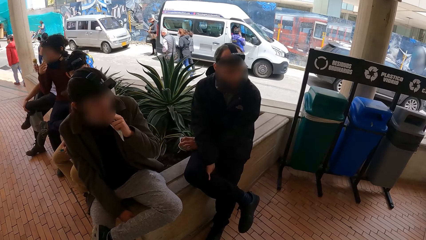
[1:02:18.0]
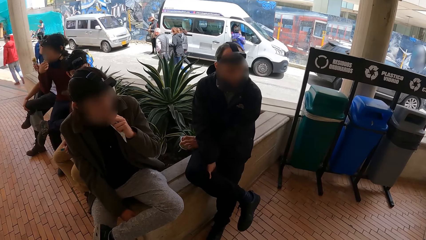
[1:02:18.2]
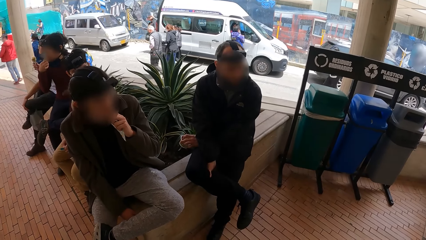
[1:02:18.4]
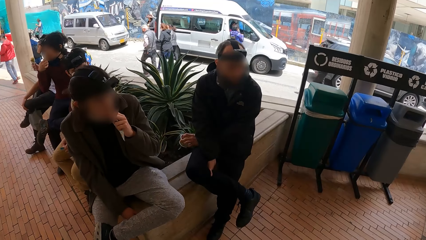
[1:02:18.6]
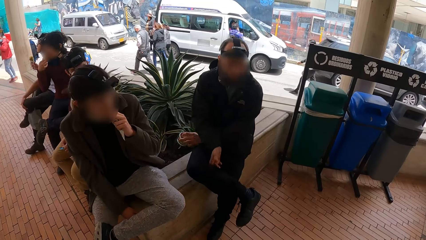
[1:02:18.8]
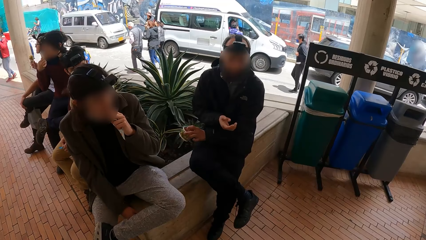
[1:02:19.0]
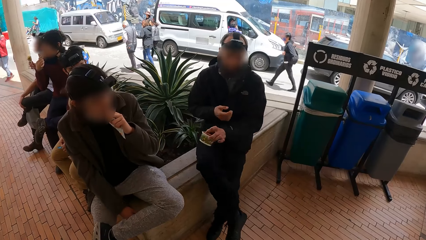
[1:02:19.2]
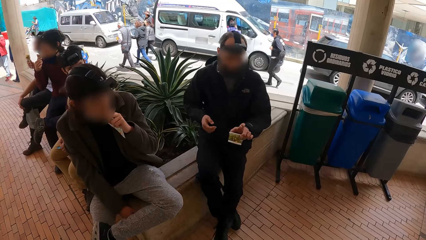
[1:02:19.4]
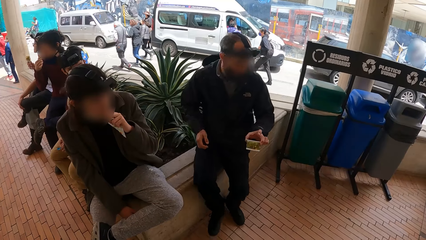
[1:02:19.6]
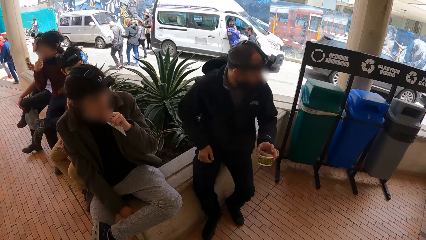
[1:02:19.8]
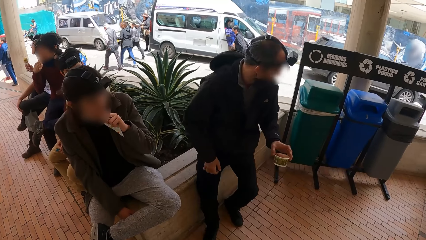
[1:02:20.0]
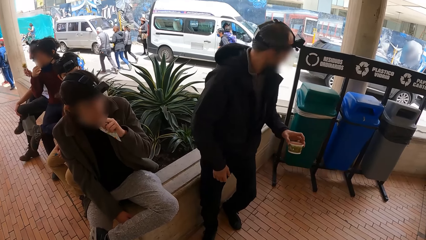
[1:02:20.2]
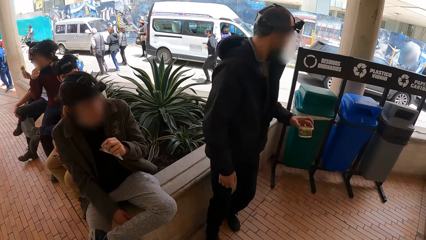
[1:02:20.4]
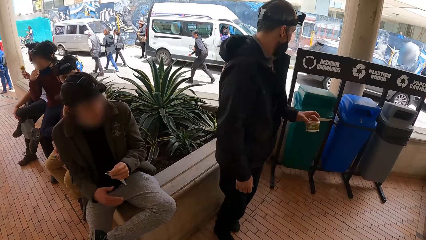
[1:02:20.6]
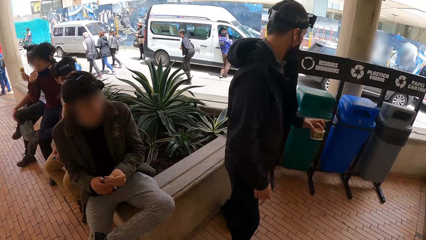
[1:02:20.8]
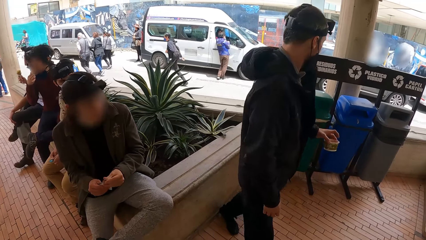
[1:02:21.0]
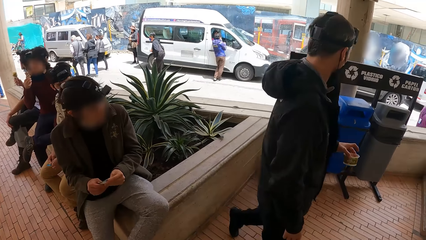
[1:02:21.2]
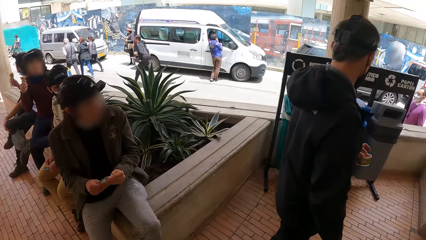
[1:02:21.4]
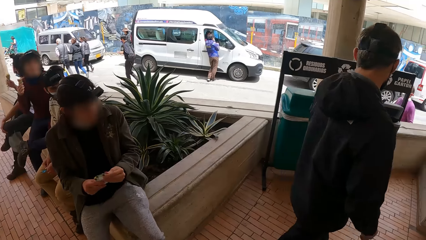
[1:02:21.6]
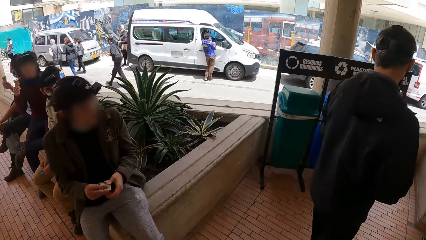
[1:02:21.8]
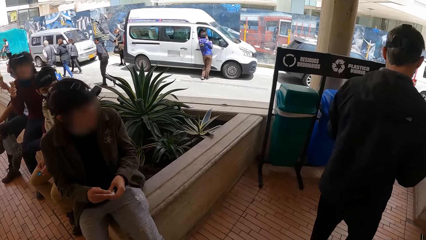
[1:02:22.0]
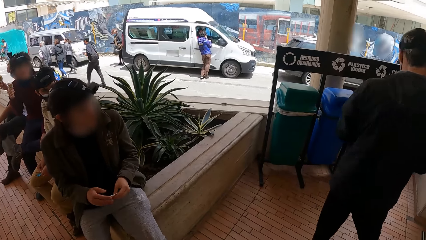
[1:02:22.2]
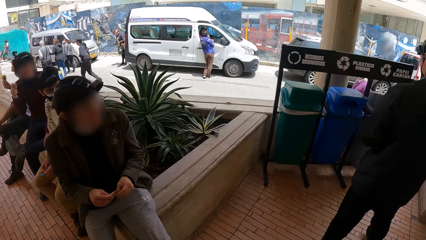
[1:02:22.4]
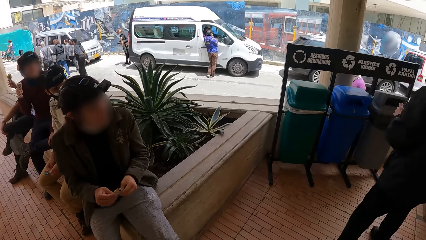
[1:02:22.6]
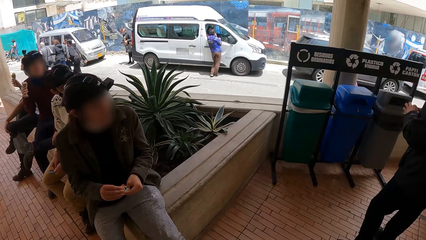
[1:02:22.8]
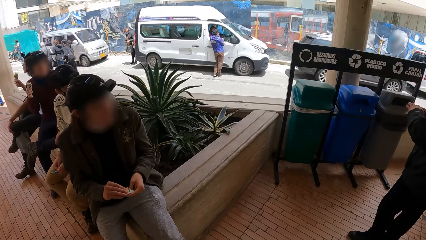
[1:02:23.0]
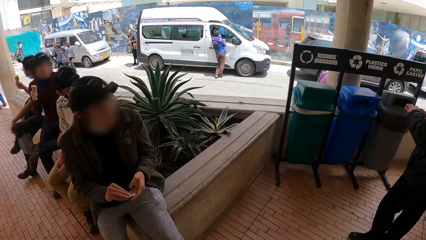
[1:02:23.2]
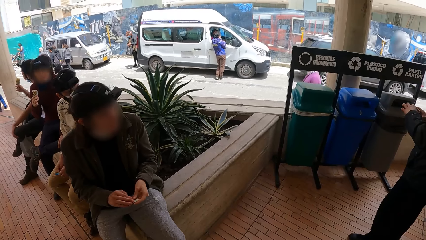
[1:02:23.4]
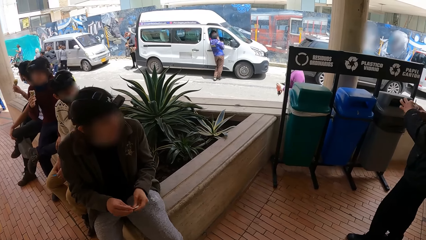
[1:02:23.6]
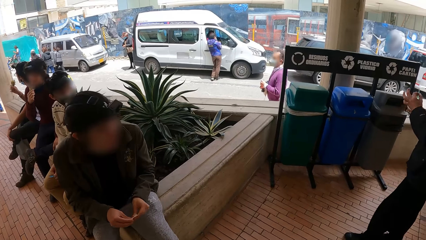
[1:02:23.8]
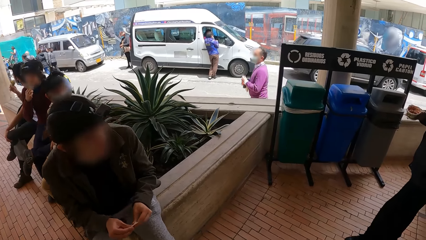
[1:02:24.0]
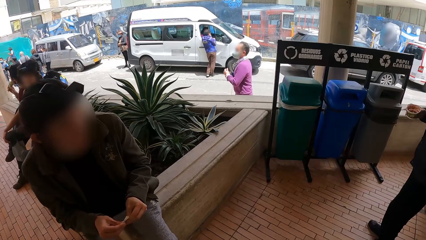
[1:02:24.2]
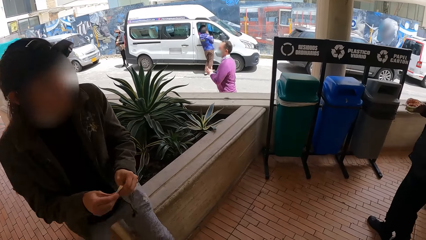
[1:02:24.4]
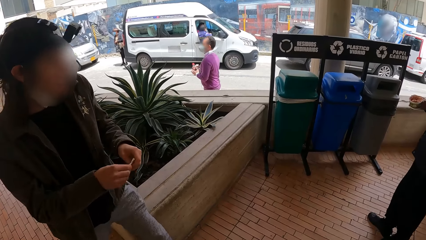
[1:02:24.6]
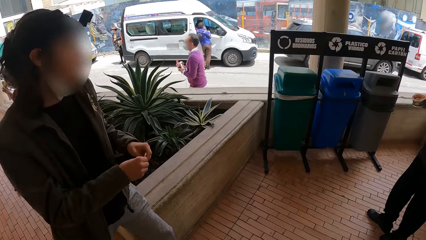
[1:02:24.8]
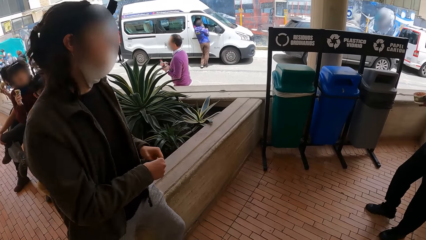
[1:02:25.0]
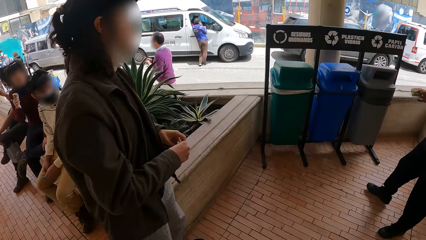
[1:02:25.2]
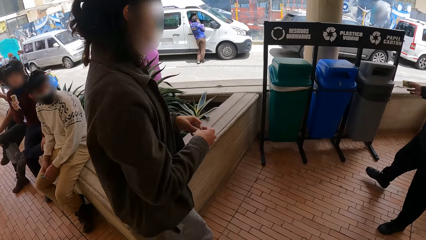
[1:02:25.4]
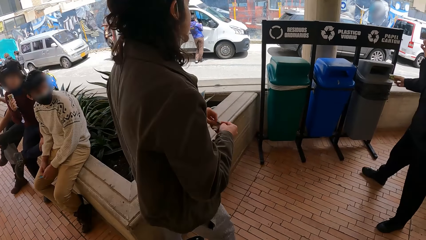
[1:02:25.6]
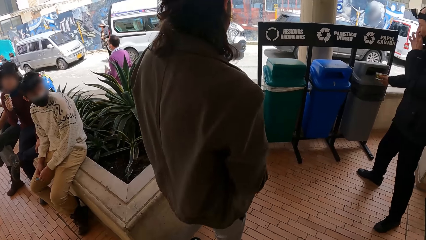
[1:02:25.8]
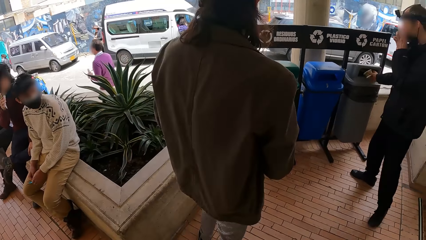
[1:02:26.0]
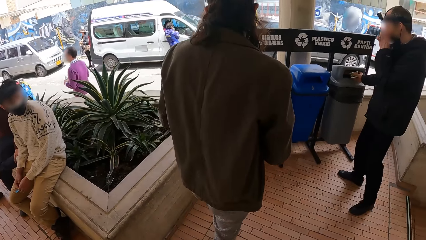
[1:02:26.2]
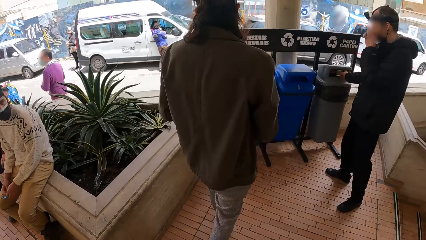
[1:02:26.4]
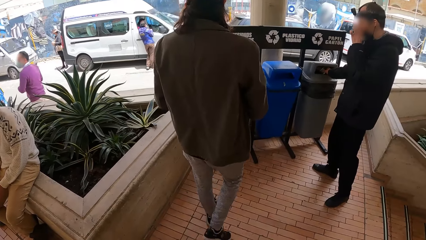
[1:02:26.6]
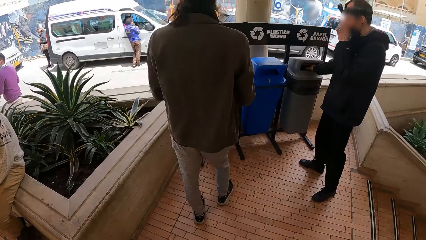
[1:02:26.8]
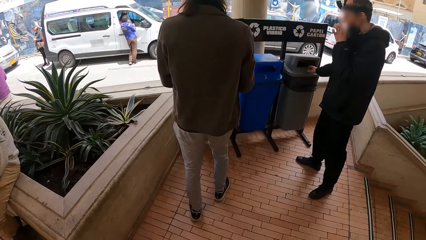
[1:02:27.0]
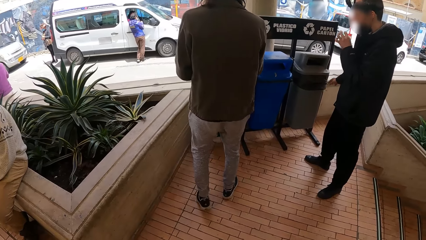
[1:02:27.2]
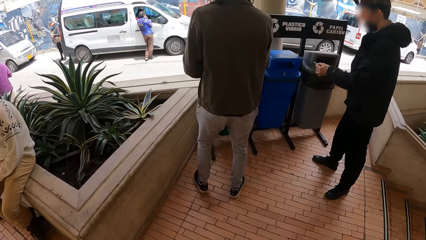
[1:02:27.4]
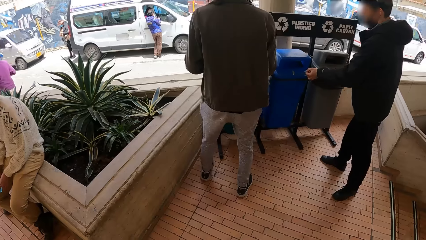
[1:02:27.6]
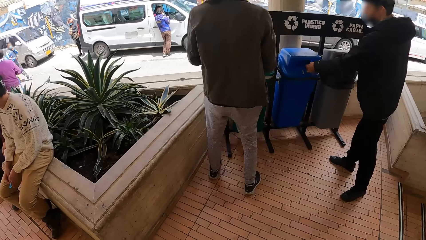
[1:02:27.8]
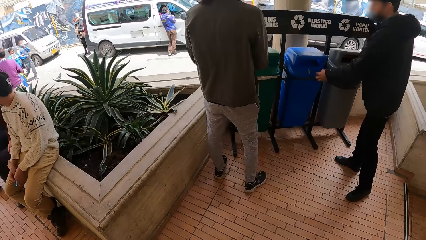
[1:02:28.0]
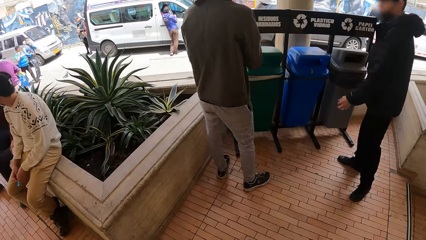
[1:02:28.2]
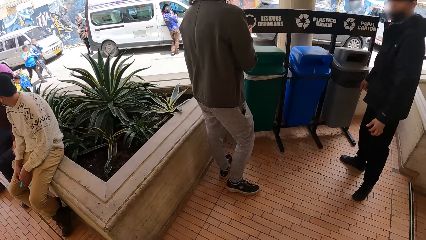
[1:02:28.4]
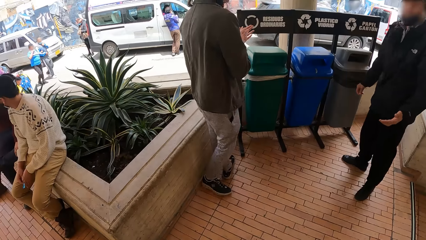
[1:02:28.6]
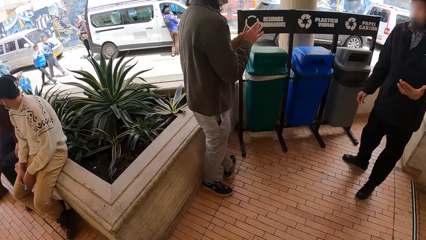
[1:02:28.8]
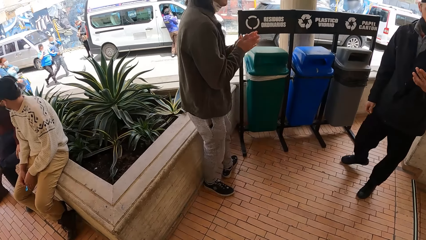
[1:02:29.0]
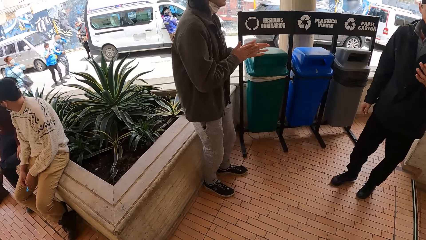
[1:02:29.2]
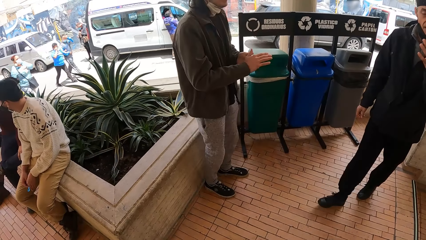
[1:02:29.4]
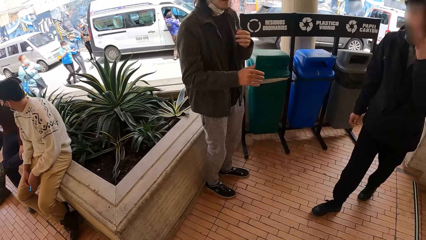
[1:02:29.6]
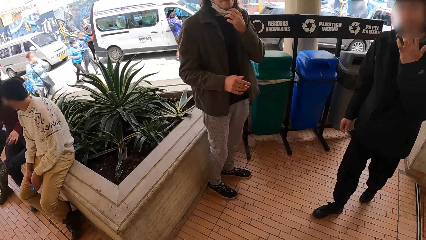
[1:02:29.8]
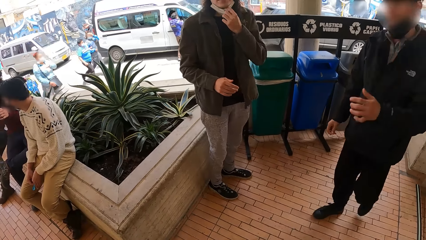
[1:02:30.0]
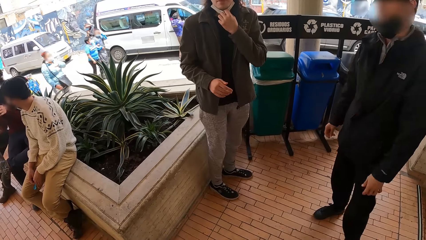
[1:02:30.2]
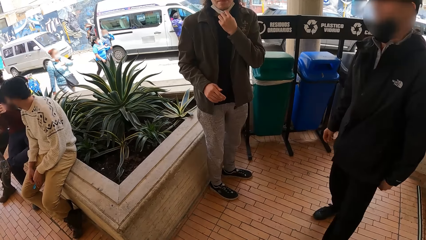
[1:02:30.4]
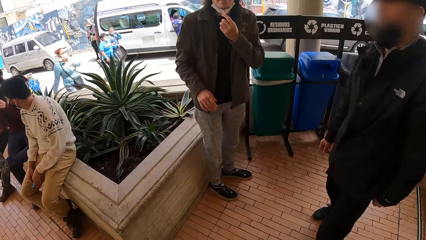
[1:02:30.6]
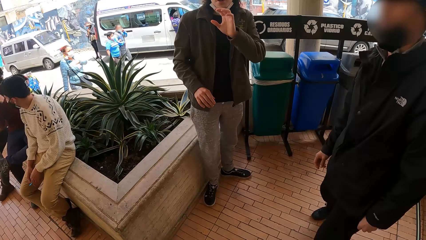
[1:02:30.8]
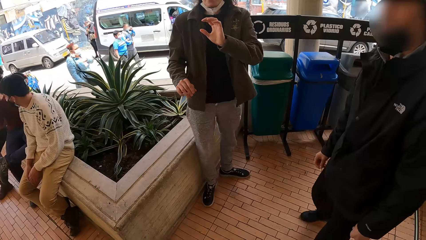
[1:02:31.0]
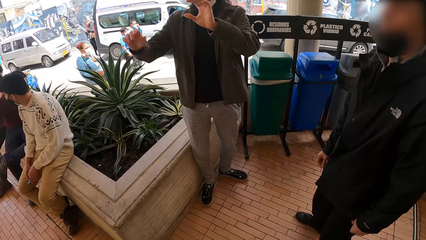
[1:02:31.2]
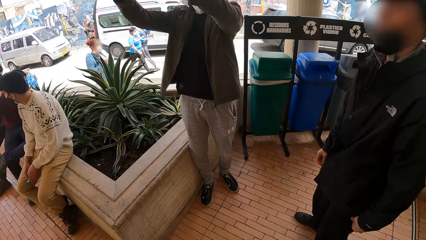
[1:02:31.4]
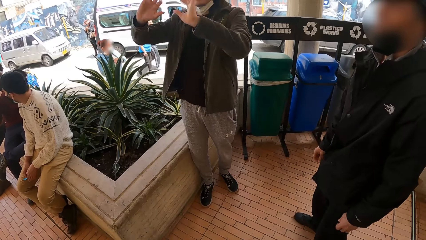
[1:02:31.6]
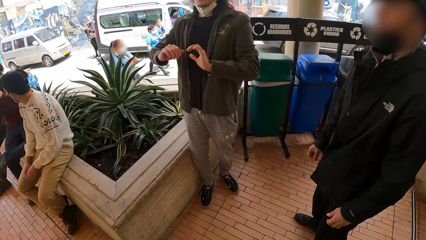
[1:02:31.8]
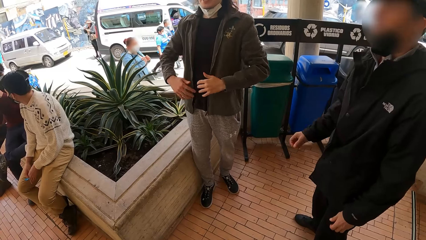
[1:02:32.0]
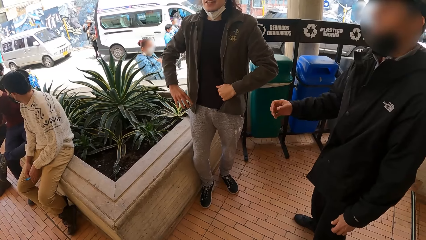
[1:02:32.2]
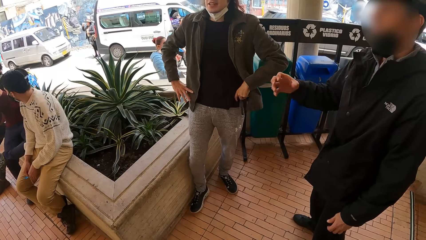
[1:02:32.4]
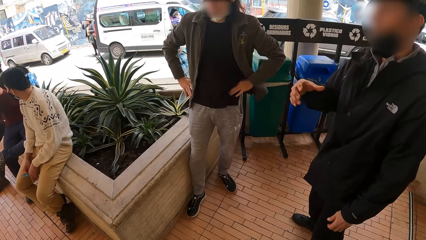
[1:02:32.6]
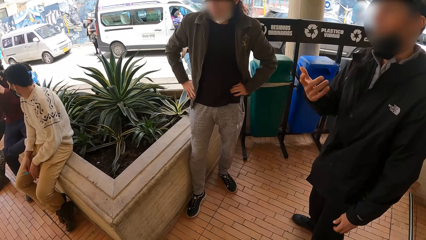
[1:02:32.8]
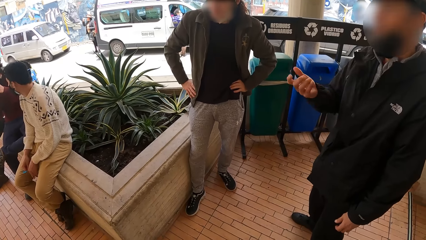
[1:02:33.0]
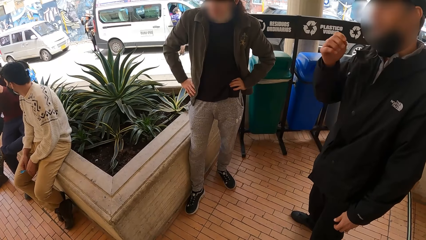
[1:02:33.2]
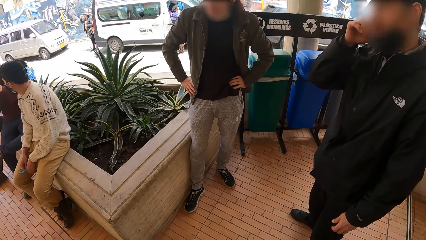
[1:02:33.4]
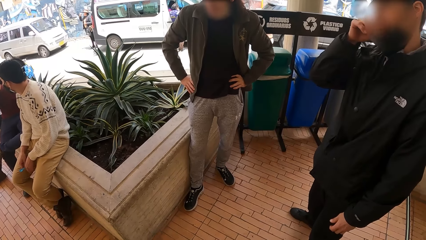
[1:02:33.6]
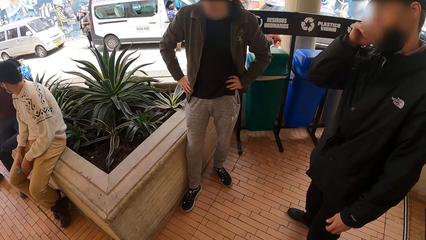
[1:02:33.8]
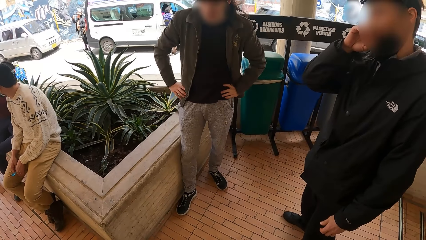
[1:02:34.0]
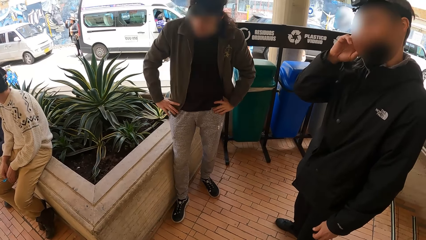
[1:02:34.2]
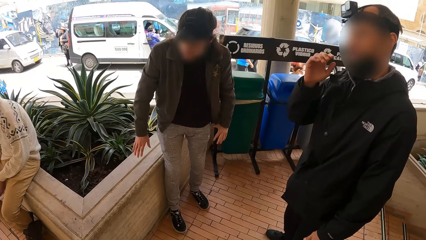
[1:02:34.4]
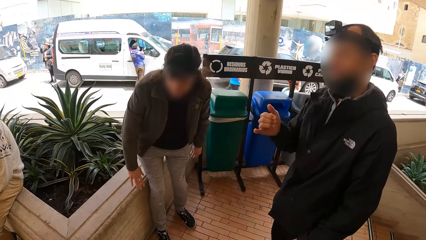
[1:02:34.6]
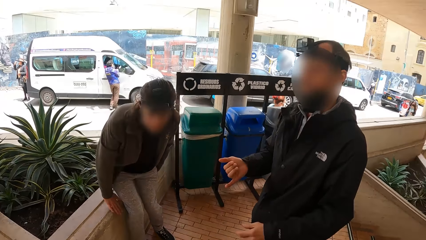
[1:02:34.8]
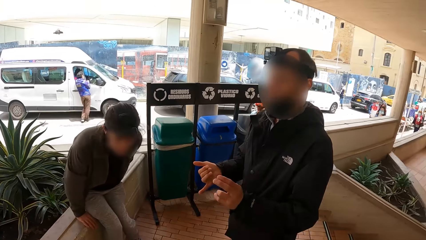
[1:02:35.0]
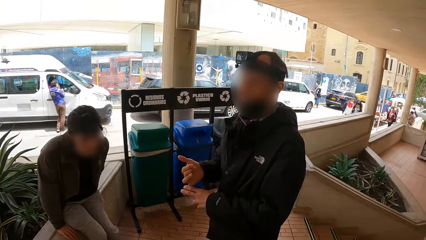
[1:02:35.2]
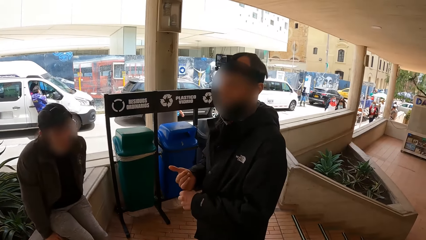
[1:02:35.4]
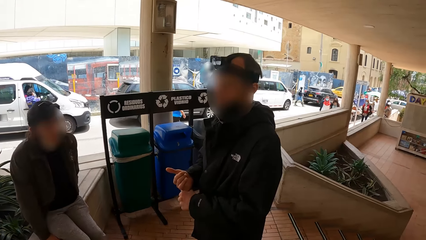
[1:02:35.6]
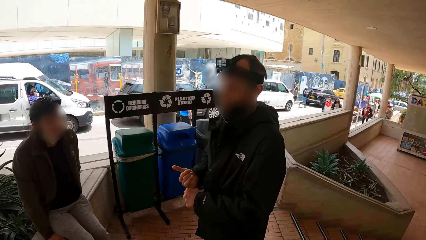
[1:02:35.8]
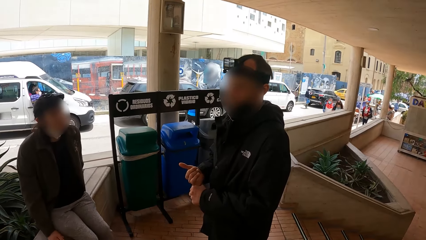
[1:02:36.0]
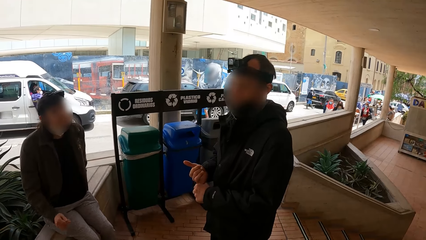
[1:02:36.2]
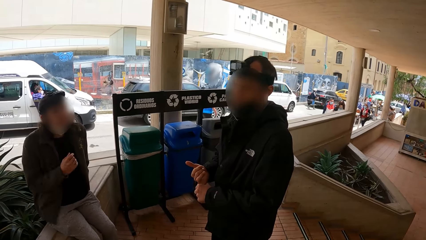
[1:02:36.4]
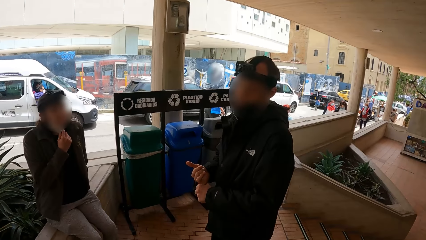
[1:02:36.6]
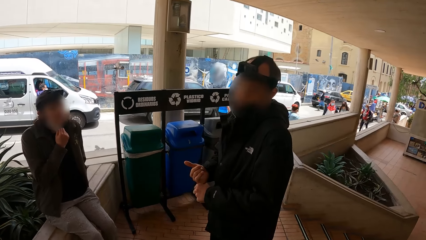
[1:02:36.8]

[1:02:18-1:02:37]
The man stands from the culvert. The man passes the cup from his left hand to his right hand. The man throws the cup in a waste bin with his right hand. The man throws the spoon in the waste bin with his left hand. The man licks his left hand. The man interacts with another man and the camera wearer with his hands. The first man cleans his face with his hands. The first man interacts with the other man and the camera wearer with his hands.
